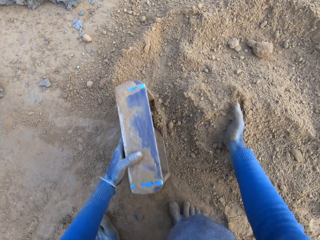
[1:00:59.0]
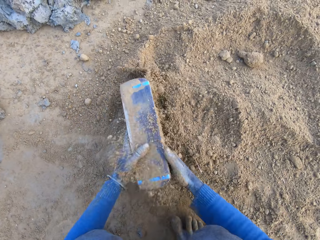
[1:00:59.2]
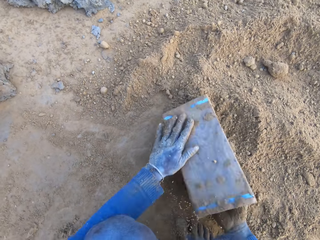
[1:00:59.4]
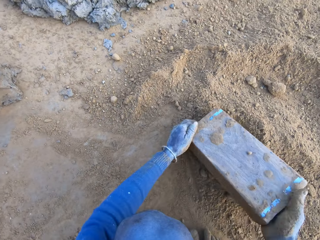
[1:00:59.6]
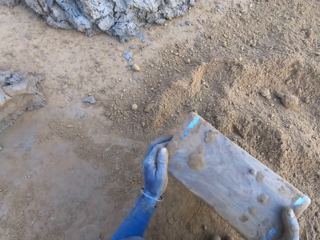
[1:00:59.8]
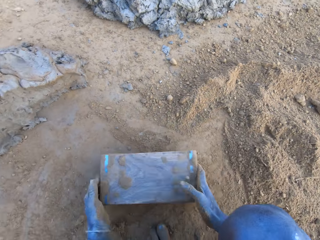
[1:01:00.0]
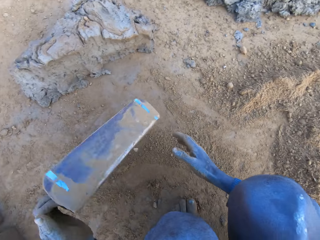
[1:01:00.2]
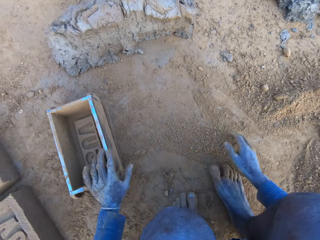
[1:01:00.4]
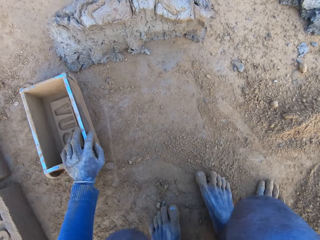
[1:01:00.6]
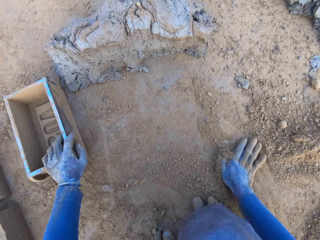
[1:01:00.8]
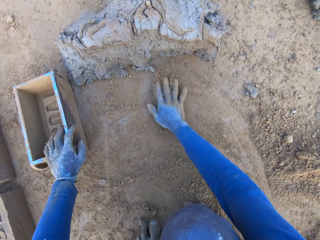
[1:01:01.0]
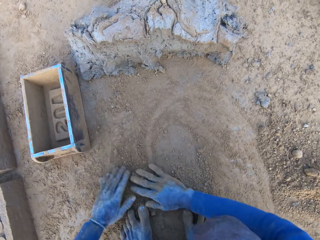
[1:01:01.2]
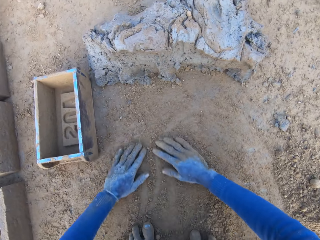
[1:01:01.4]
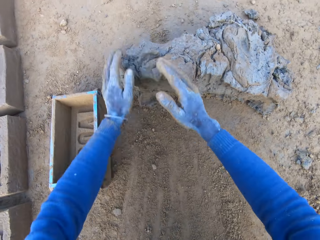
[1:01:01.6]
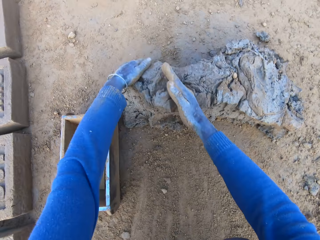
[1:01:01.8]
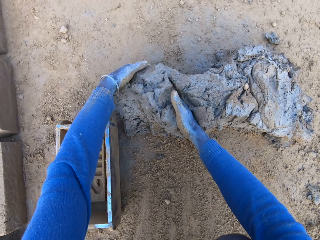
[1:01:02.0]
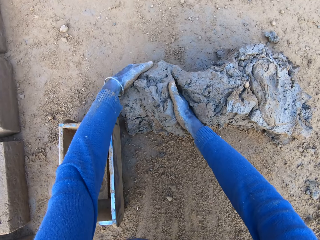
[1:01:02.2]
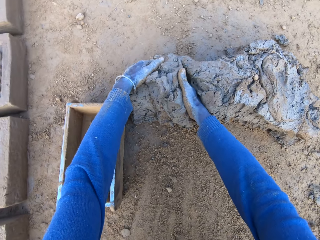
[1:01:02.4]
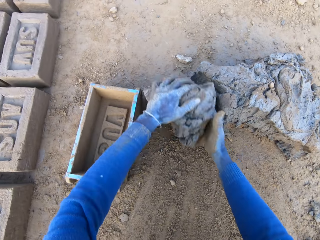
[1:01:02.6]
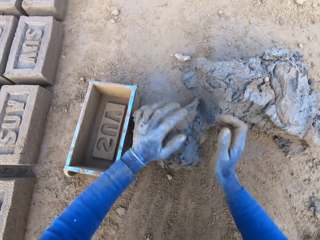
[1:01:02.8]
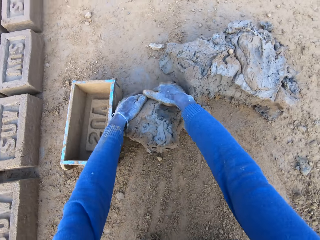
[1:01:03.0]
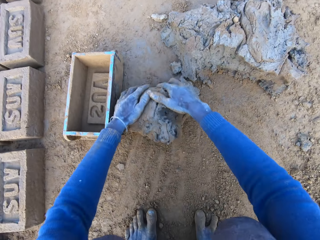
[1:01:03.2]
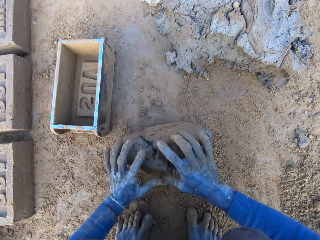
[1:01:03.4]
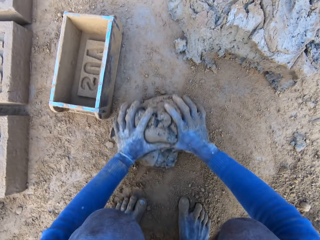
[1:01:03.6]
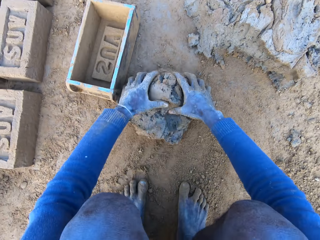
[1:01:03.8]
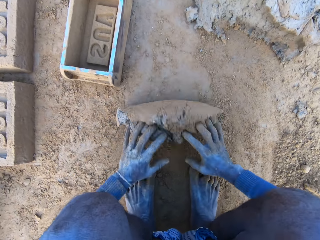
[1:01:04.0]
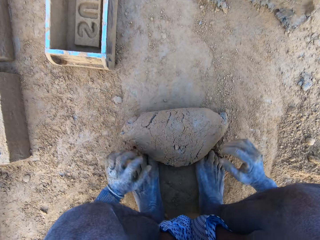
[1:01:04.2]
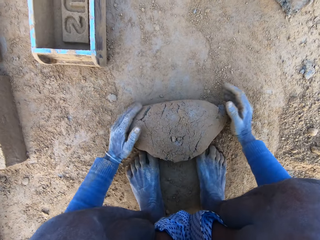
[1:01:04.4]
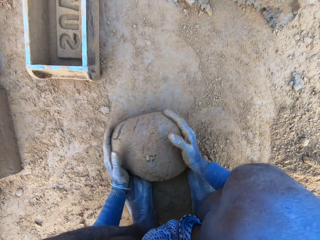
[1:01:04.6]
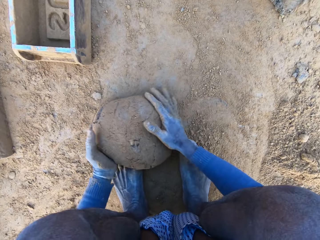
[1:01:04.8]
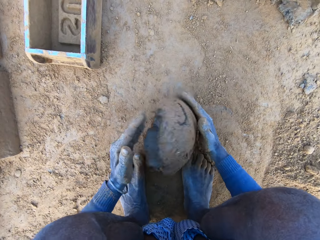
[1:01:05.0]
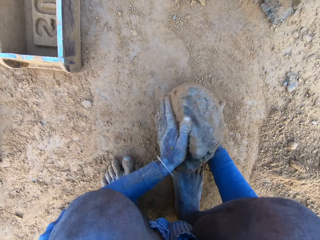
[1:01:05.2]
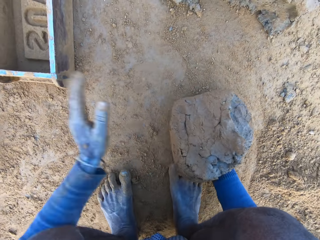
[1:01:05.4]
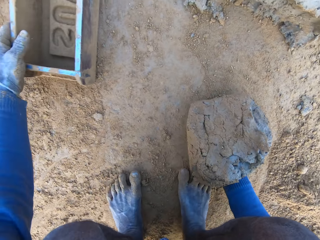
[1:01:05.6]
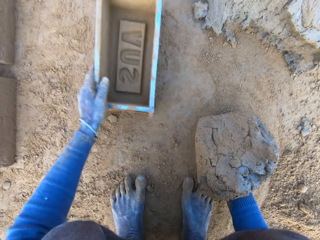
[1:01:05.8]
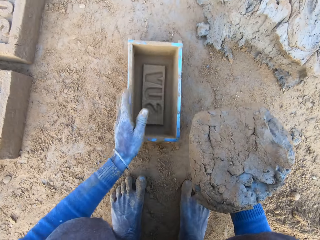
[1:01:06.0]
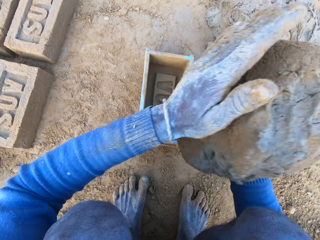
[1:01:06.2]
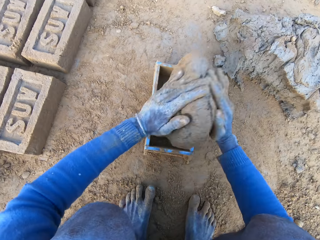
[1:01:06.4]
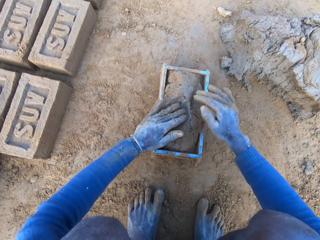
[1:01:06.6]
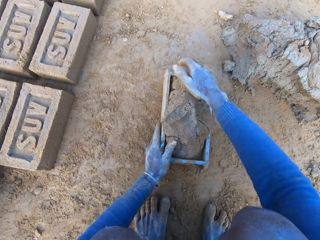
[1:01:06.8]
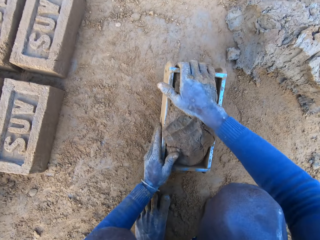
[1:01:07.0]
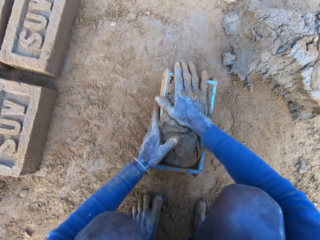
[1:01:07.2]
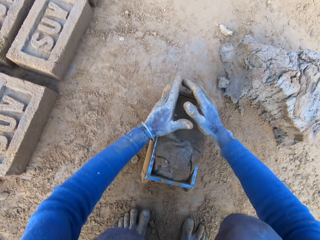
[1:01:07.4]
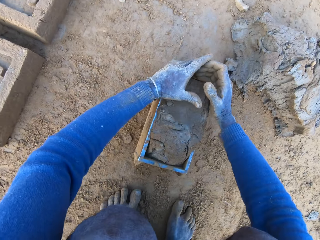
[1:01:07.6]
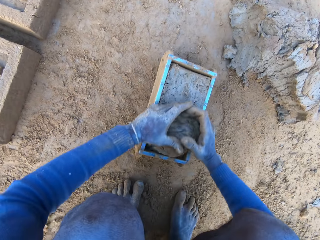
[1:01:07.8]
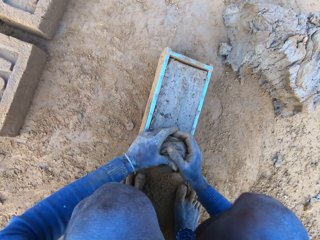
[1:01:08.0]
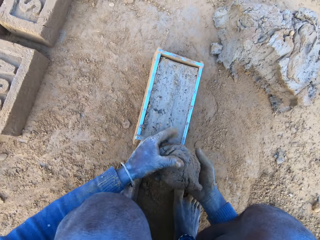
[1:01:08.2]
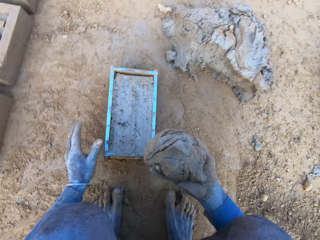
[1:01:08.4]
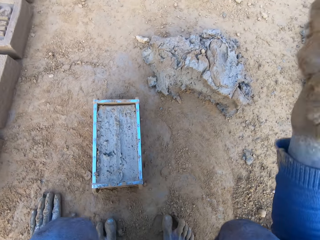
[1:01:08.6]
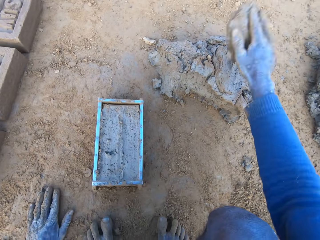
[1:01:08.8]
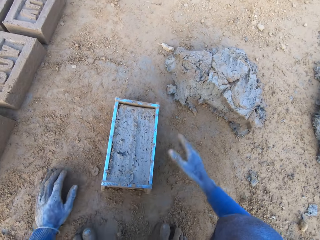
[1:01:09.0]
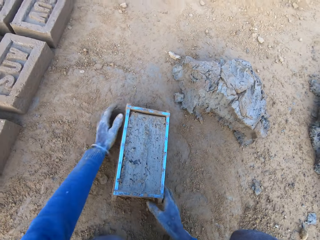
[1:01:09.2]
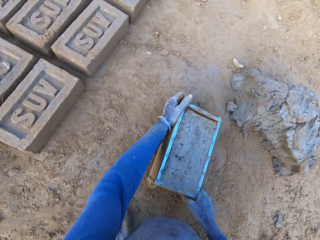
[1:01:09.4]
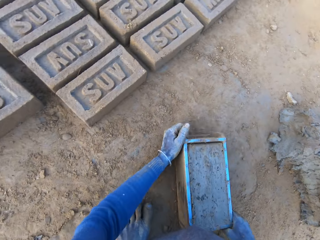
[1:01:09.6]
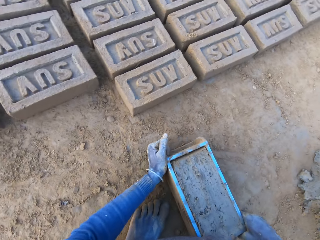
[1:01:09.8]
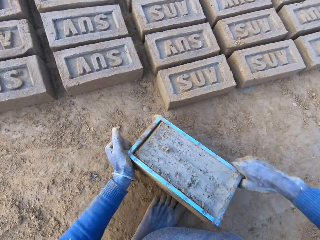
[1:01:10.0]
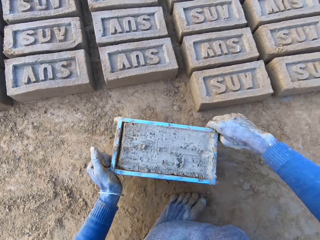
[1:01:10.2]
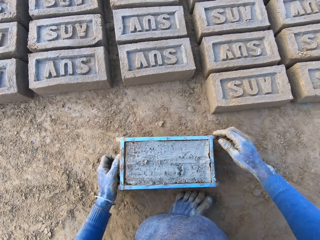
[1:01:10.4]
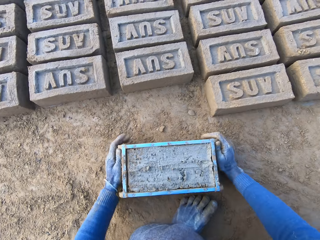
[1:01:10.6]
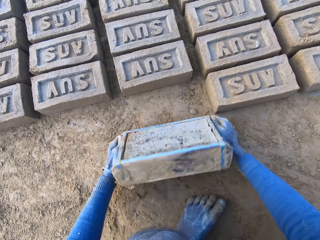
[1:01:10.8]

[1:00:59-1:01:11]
The camera wearer packs some sand with the brick molder or mould and pours out the sand in the brick molder. He taps the brick mould on the ground. He throws the brick molder on one side with his hands. He rubs his hands on the ground. He collects clay mixture or mortar with his hands and rolls the clay mixture on the ground. He adjusts the mortar on the ground, packs the mortar on the ground with his hands and picks up the brick molder with his left hand. He drops the clay mixture into the brick mould and slams the brick mould on the ground. He adjusts the mortar inside the brick molder. He removes excess clay mixture in the brick mould, throws the clay mixture in his hand on the clay mixture on the ground and lifts up the brick mould. He carries the brick molder with mortar with both hands.

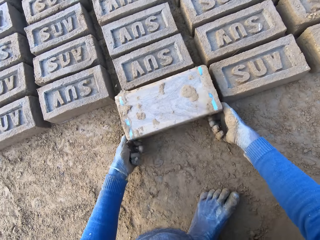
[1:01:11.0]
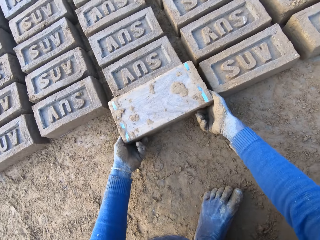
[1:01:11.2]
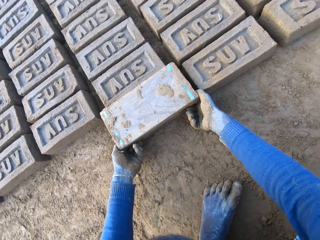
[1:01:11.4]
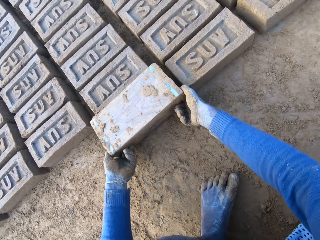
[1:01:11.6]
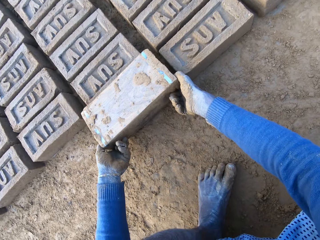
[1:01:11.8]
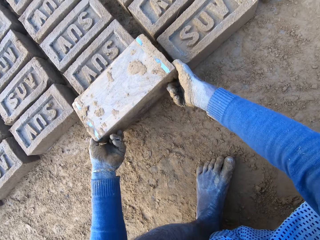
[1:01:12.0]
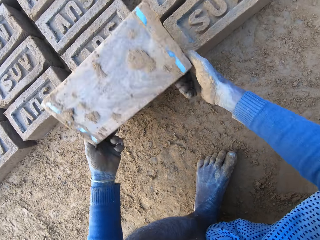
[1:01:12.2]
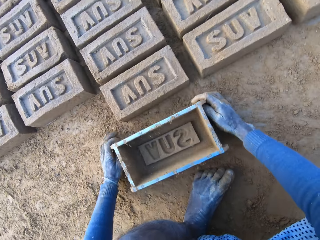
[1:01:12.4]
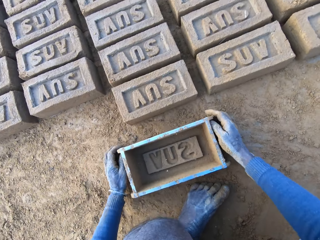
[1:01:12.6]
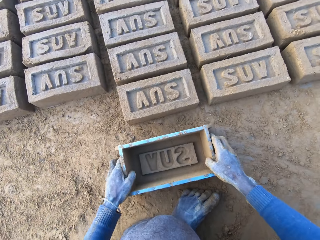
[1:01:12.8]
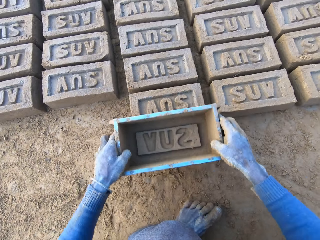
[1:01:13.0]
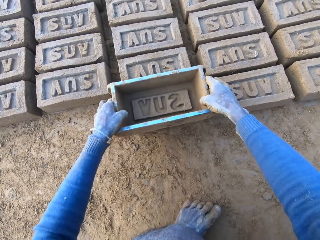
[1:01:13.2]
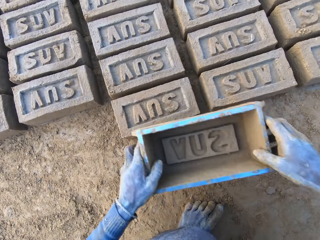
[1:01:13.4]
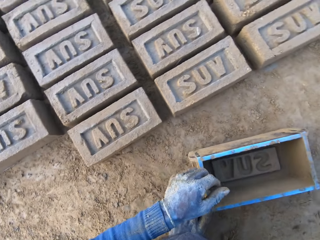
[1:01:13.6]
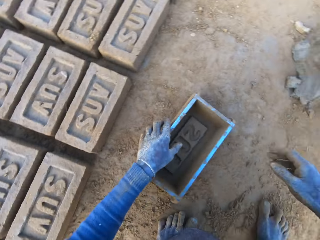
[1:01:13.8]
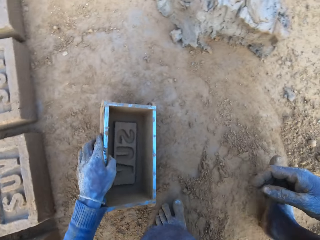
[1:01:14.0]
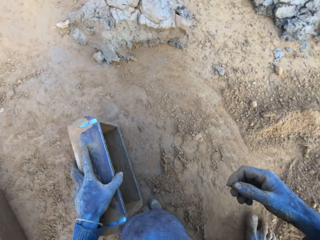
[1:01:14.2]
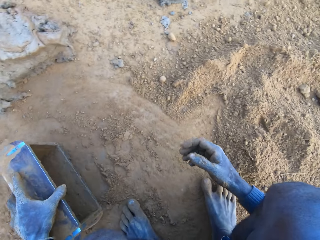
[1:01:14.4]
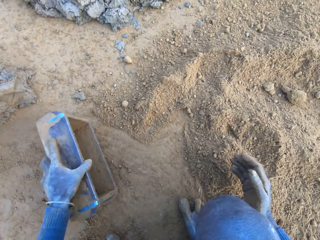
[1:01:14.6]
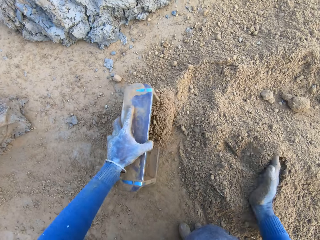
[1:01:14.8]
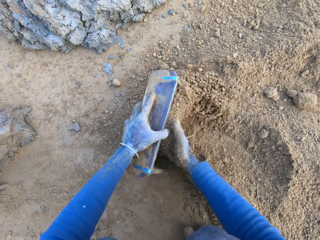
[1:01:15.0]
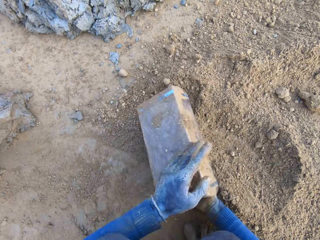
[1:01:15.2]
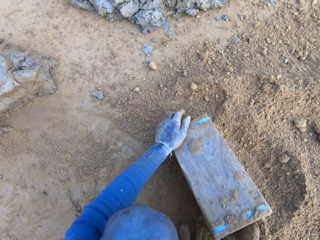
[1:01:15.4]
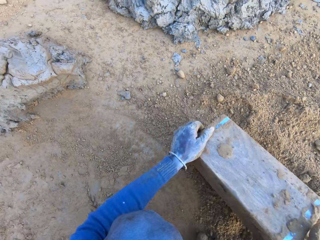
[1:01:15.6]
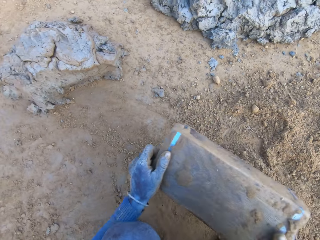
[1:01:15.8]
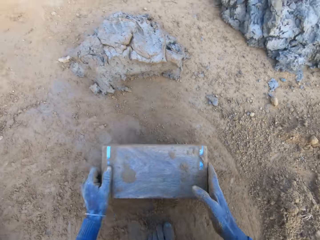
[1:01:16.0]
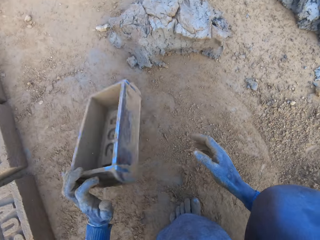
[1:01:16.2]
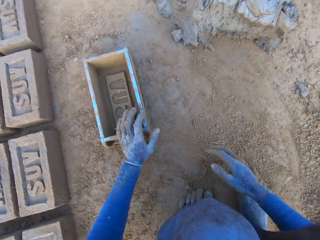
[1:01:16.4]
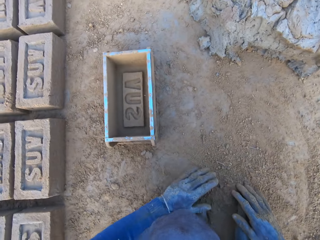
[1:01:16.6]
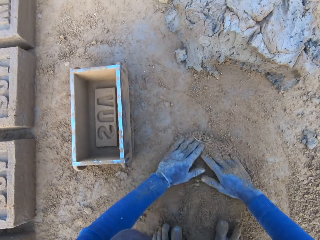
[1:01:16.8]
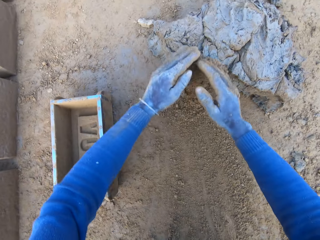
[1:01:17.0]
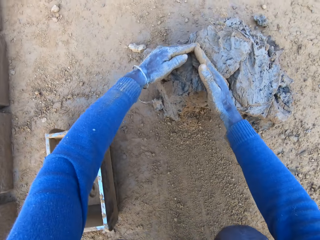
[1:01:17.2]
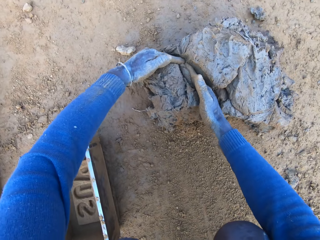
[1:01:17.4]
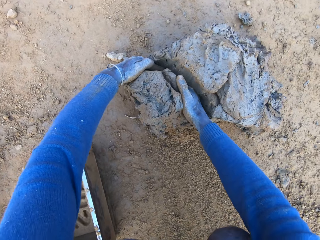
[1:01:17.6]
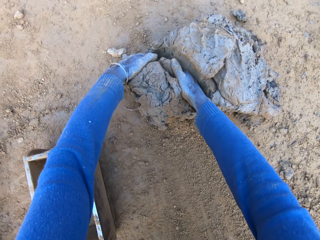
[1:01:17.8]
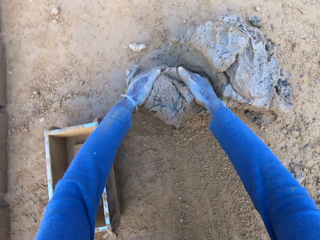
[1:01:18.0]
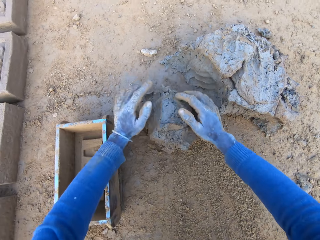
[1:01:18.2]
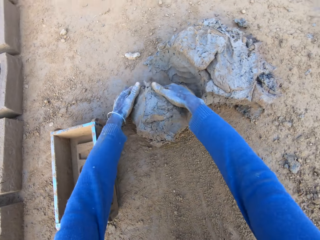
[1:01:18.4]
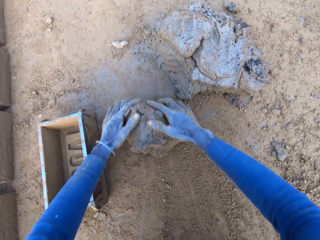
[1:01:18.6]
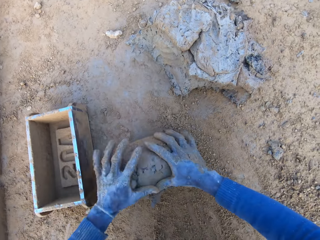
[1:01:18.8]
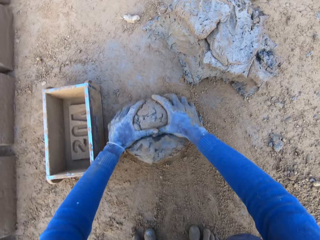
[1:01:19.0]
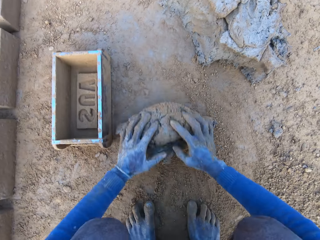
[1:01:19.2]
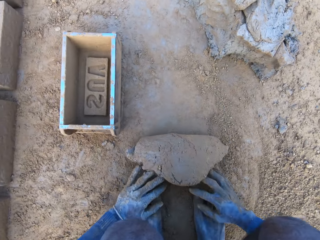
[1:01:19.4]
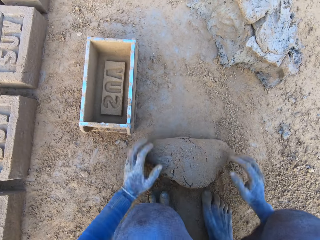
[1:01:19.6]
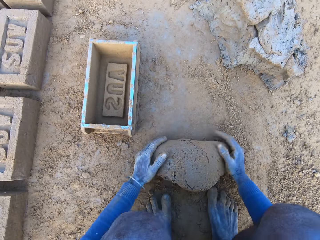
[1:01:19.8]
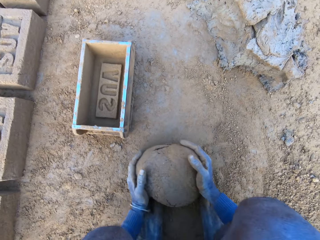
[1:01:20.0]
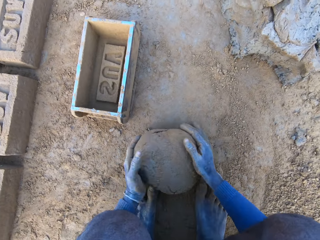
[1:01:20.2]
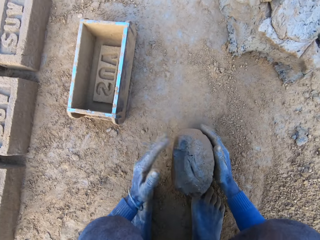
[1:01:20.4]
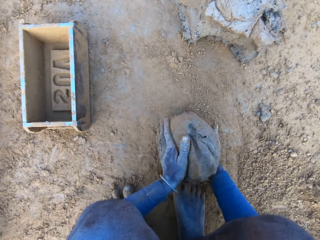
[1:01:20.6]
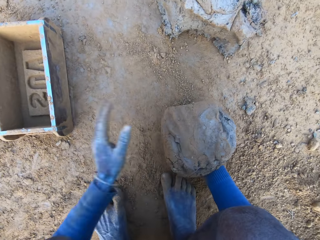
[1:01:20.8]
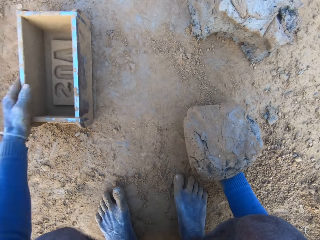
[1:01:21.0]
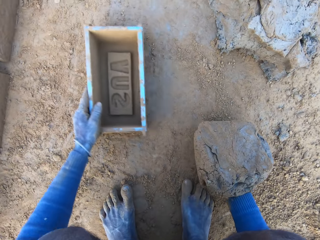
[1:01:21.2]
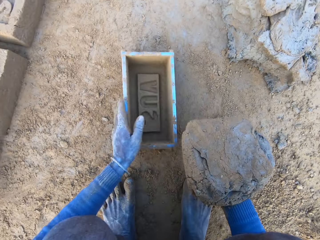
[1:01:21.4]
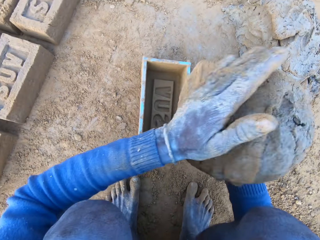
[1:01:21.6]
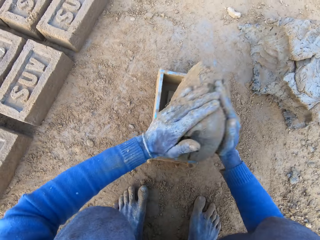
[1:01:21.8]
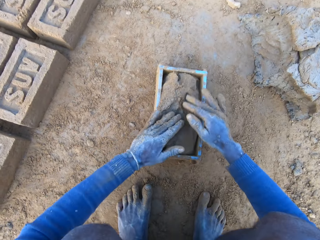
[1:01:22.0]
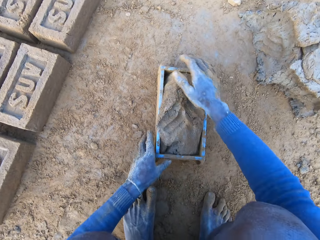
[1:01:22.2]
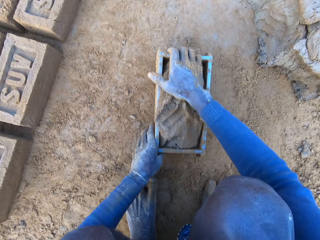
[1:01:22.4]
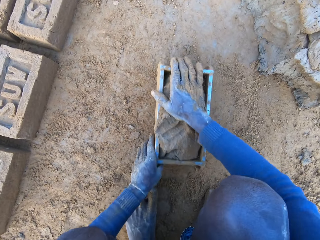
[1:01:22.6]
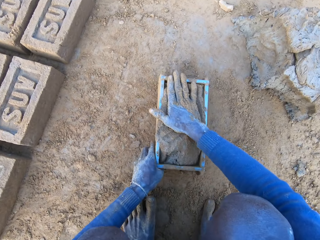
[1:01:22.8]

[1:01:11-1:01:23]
The camera wearer turns a brick mould. He lifts up the brick mould. He pours out the brick on the ground out of the brick molder. He drops the brick mould down on the ground. He taps the brick with the brick mould. He adjusts the brick with the brick molder. He collects sand into the brick mould. He packs some sand with the brick molder. He pours out the sand in the brick molder. He taps the brick mould on the ground. He throws the brick molder on one side with his hands. He drops the brick mould down on the ground. He rubs his hands on the ground. He collects clay mixture or mortar with his hands. He adjusts the mortar on the ground. He rolls the clay mixture on the ground. He packs the mortar on the ground with his hands. He picks up the brick molder with his left hand. He drops the brick mould down on the ground. He drops the mortar inside the brick molder. He slams the brick mould on the ground.
